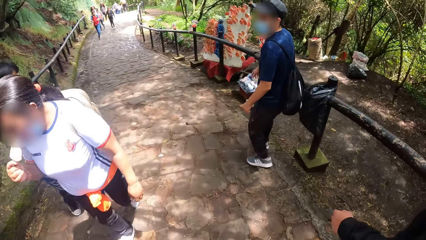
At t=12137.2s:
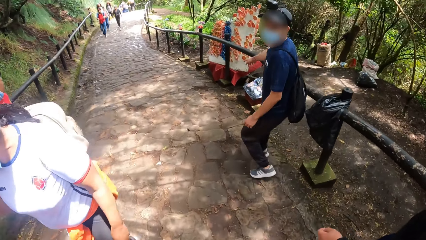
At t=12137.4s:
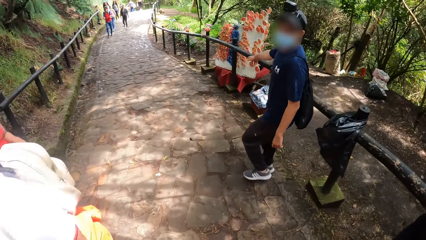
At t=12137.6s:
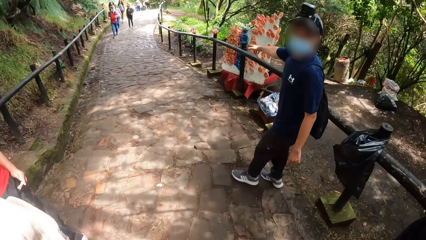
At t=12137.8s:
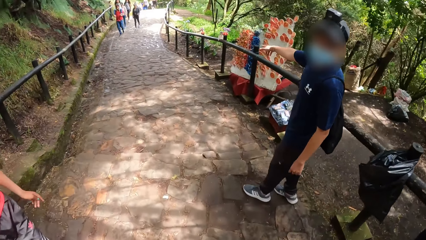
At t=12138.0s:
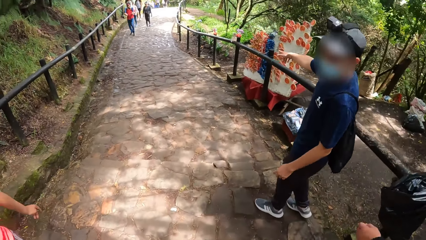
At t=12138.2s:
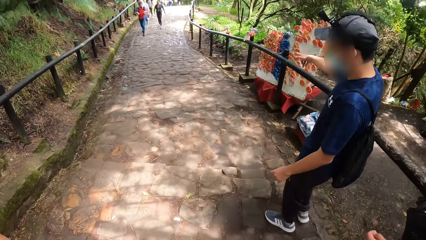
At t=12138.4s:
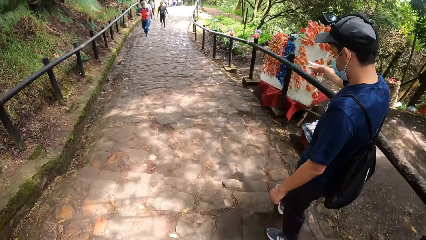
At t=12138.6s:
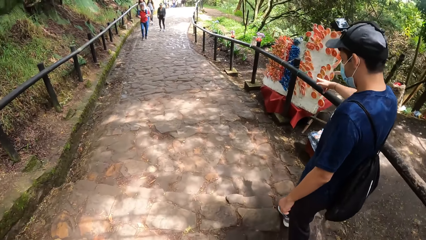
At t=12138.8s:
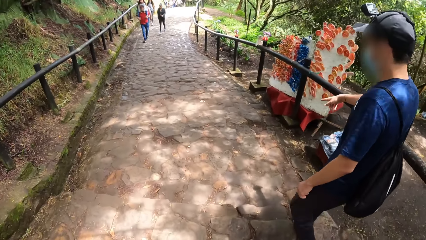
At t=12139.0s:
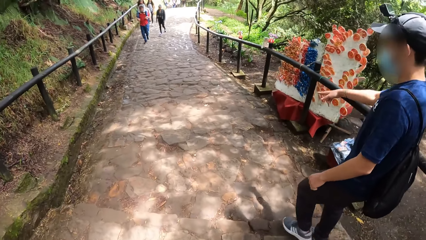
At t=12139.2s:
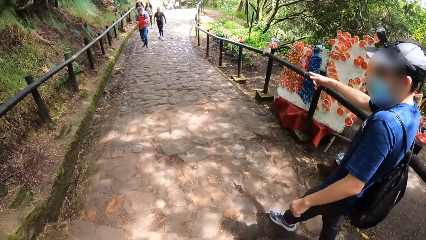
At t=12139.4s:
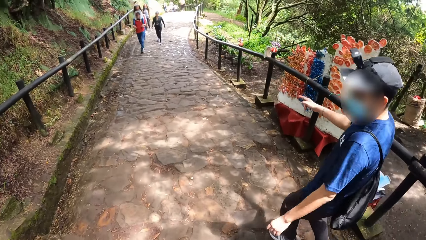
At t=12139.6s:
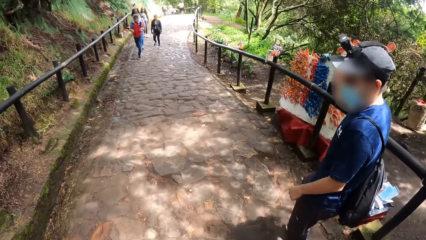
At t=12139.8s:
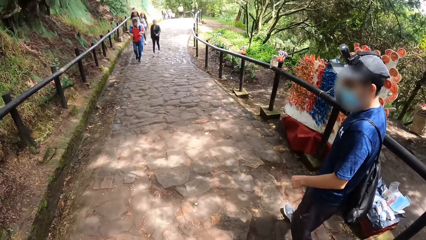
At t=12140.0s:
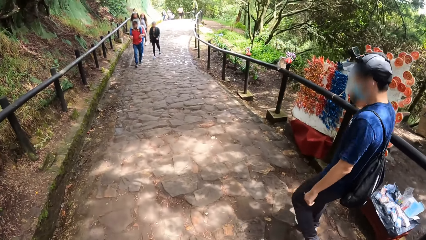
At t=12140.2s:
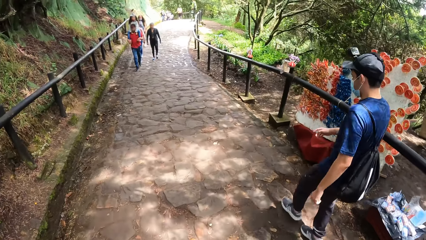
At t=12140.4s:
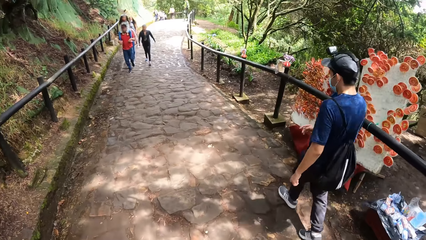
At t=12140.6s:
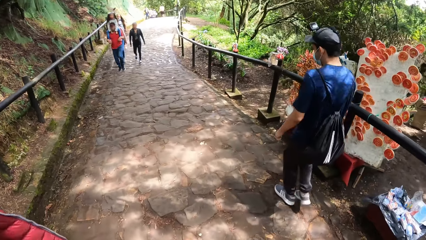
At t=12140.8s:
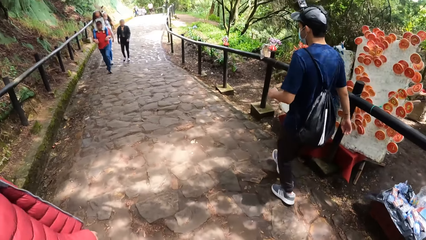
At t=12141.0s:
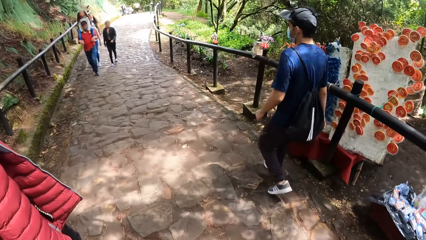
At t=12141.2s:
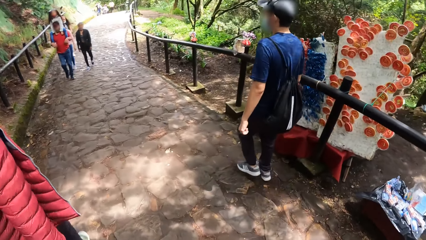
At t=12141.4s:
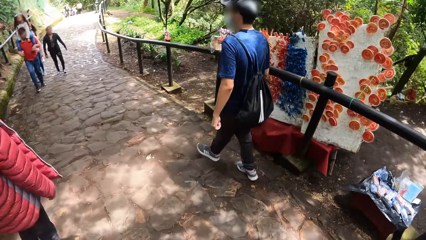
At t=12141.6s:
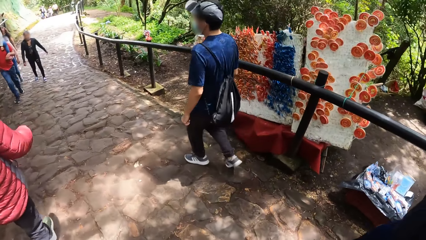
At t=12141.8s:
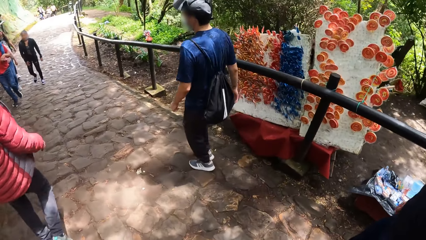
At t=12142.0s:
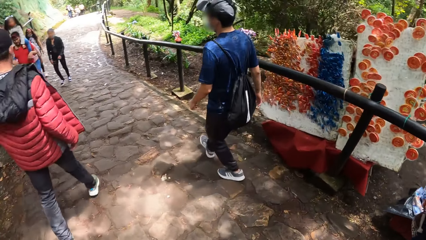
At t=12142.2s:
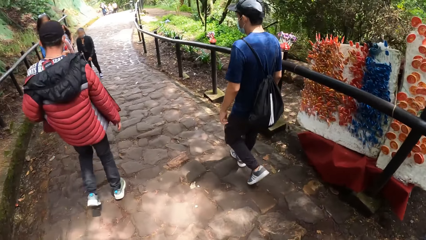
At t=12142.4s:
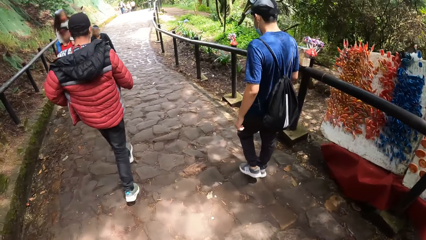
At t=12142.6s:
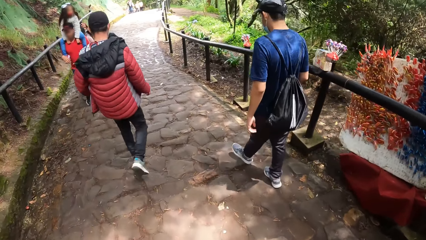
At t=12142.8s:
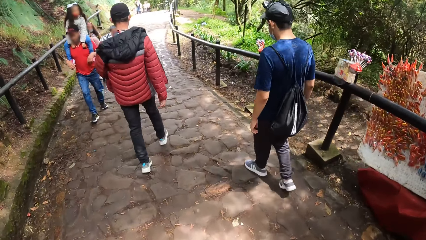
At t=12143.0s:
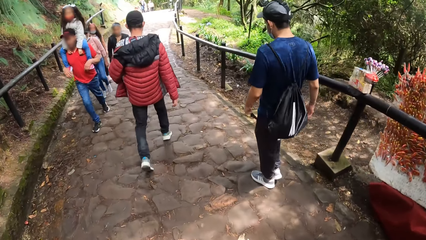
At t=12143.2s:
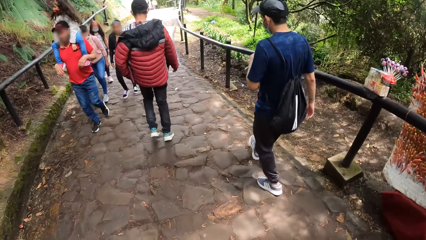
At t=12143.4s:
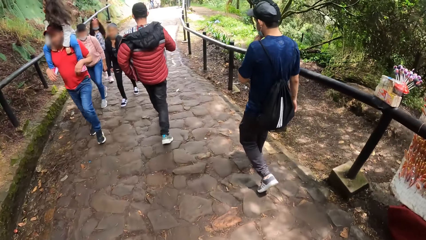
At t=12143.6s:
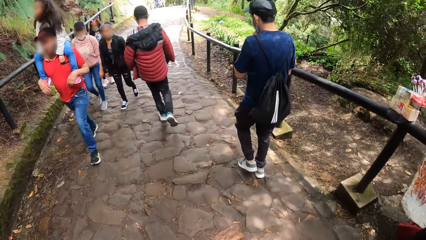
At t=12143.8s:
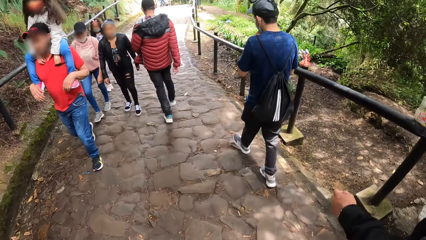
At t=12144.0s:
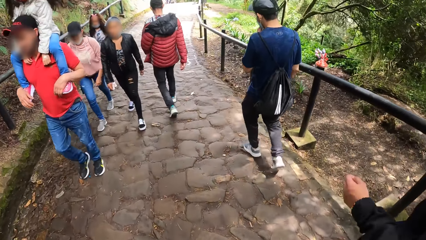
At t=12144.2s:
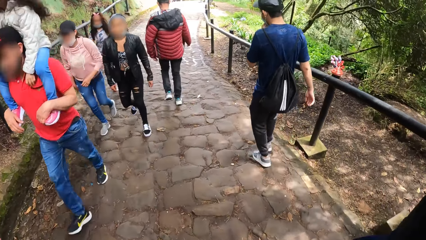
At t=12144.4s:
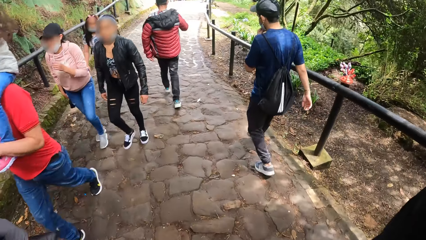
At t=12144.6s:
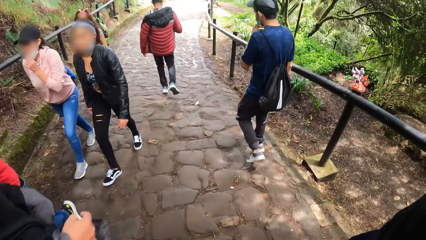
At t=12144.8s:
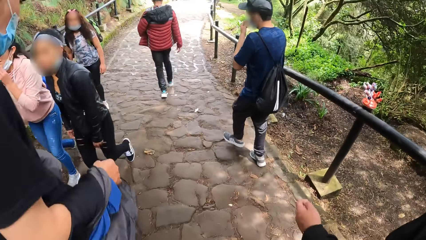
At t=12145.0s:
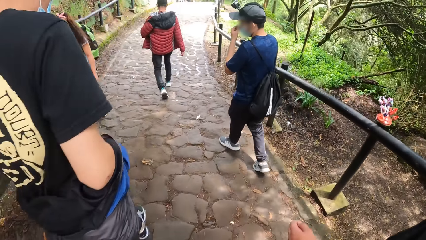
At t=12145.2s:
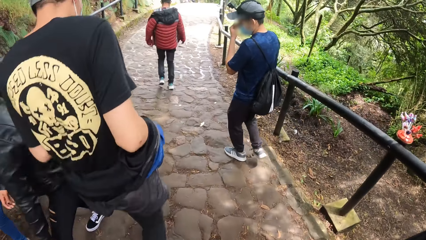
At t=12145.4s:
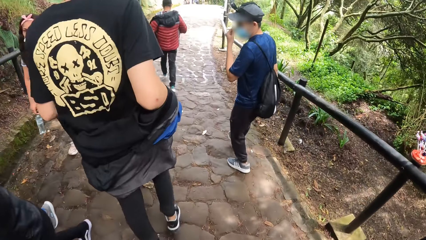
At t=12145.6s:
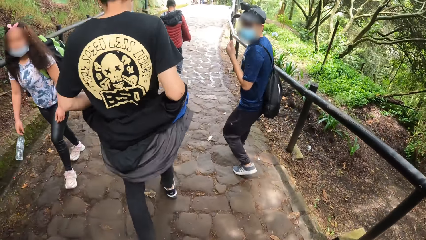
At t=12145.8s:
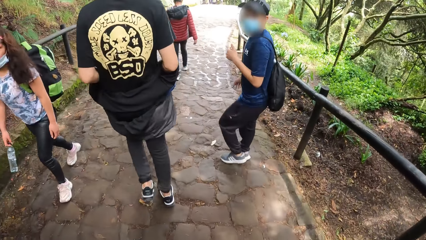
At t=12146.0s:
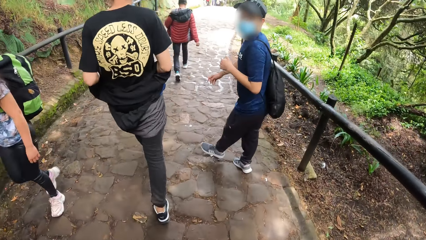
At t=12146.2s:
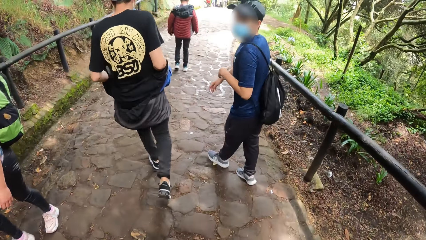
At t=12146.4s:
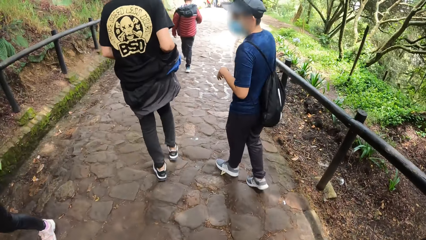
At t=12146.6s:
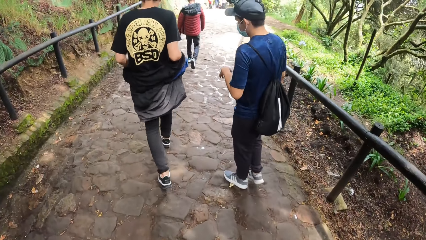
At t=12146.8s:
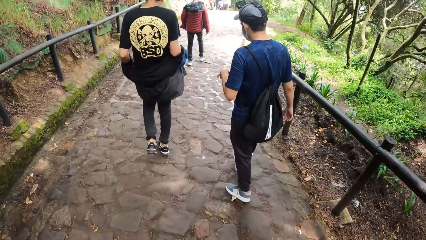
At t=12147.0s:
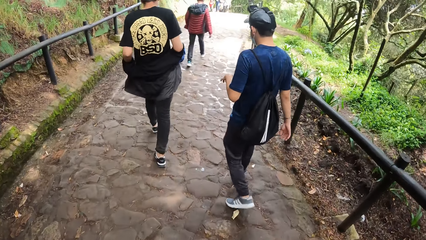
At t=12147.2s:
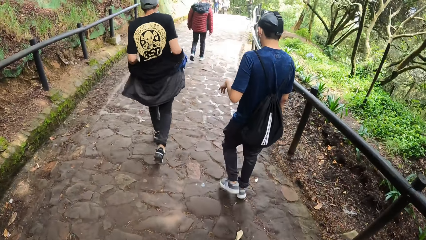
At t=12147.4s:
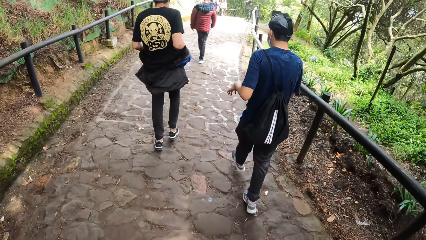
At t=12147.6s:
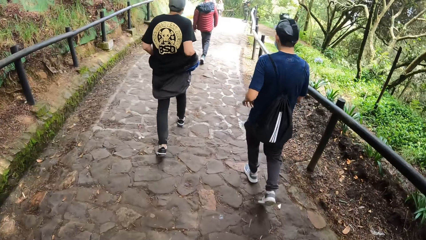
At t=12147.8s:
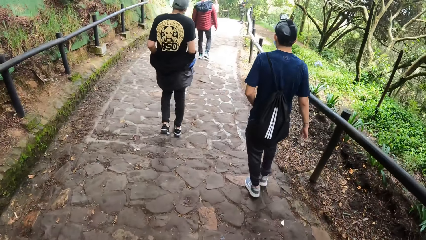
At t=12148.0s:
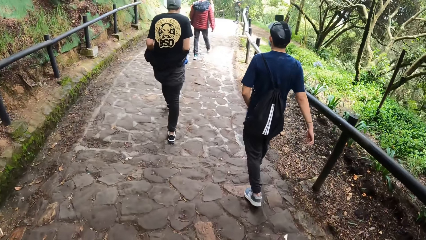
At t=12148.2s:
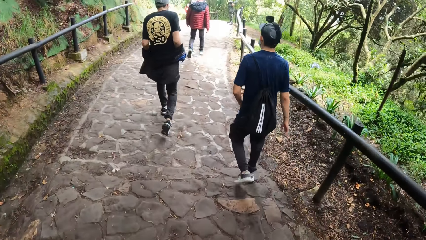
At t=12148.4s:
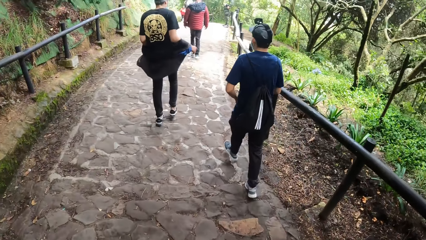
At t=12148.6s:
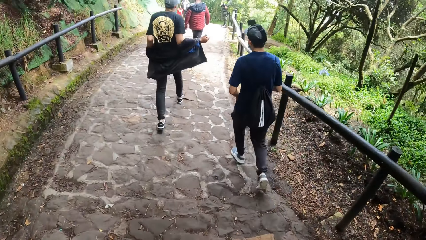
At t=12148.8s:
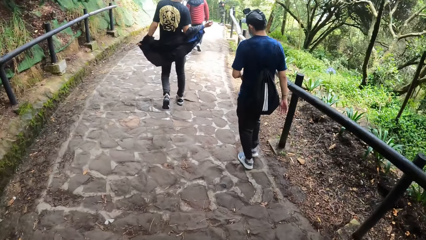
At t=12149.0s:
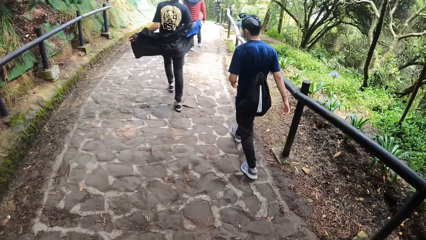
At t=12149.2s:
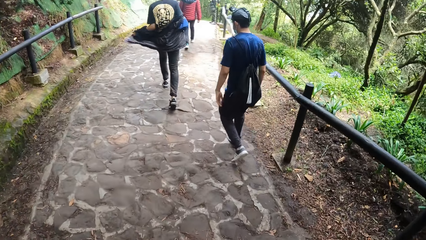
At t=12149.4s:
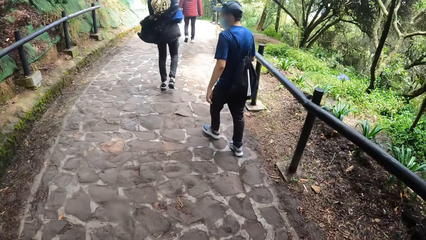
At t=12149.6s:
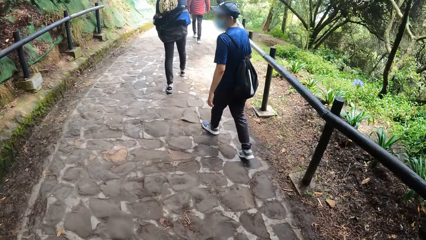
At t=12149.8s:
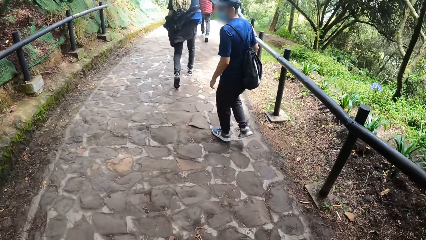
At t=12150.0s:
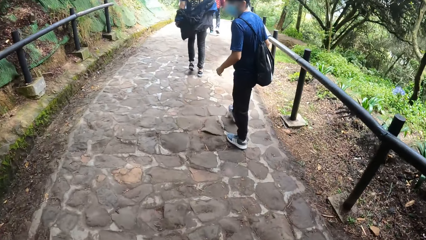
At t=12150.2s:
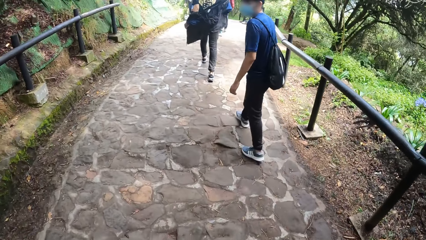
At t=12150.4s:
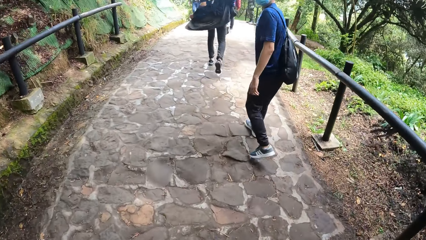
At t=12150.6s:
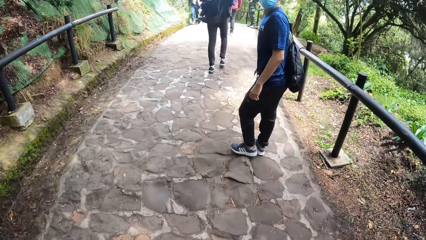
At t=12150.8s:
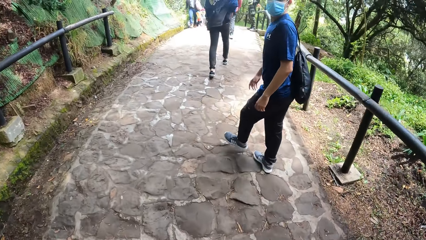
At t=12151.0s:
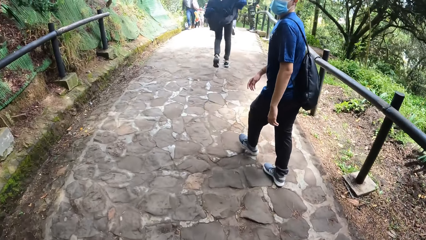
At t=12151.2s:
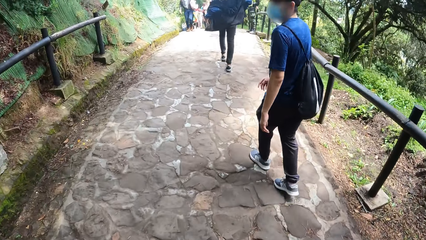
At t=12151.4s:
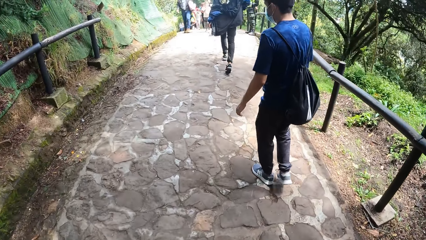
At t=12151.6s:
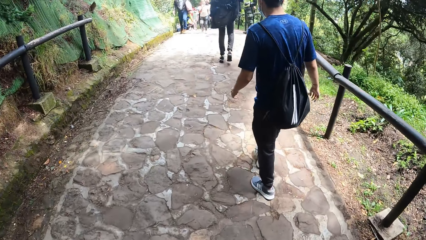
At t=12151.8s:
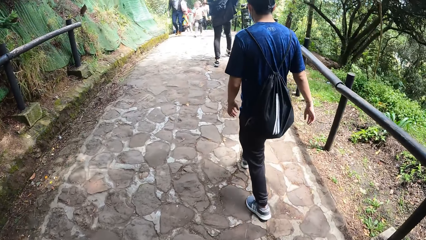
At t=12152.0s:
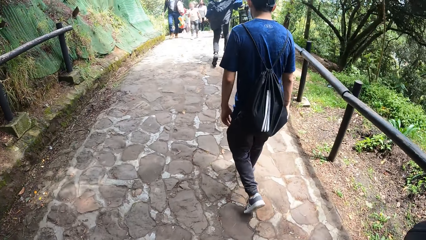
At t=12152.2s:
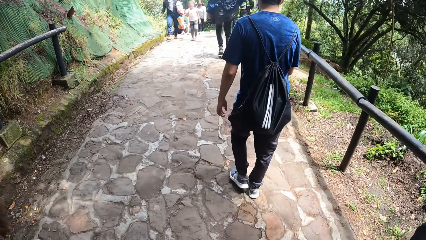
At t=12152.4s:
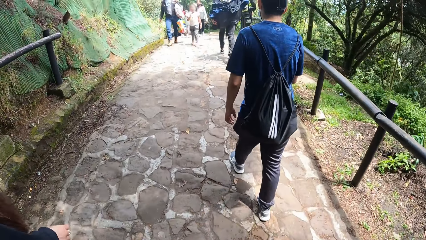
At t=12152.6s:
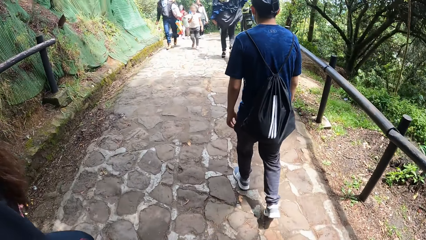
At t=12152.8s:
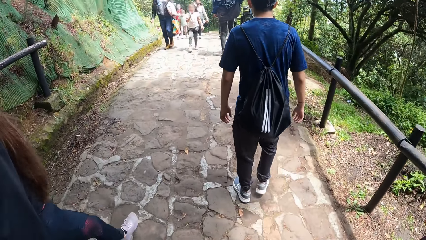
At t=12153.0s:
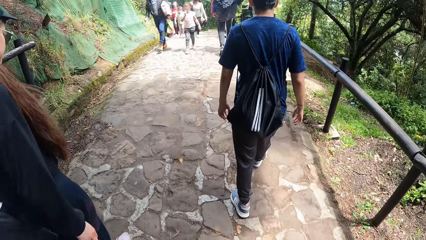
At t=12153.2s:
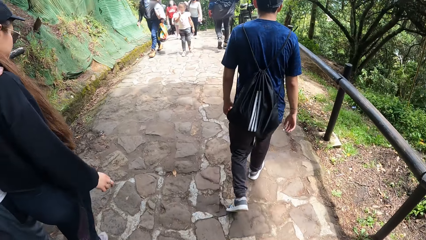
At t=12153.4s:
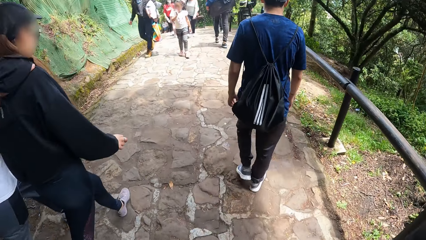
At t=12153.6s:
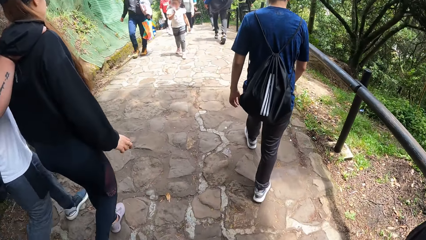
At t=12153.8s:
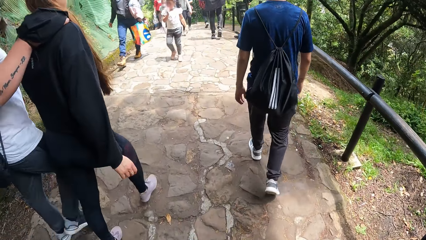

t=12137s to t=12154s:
A man points down the path with his right hand finger. Another man sways the left hand. The first man looks around, descends the stairs and touches the face with the left hand. The other man raises the left hand. The first man looks around, descends the stairs, looks around and descends the stairs.
